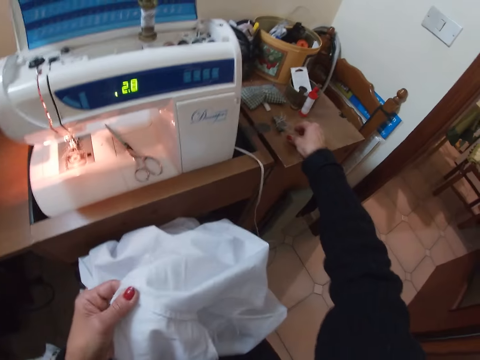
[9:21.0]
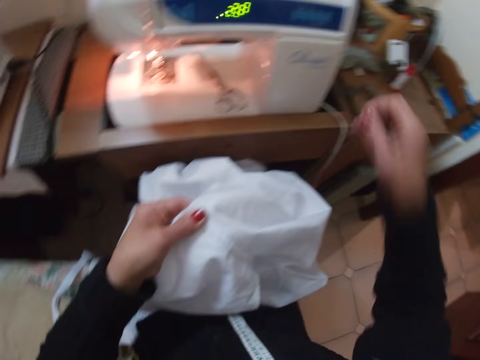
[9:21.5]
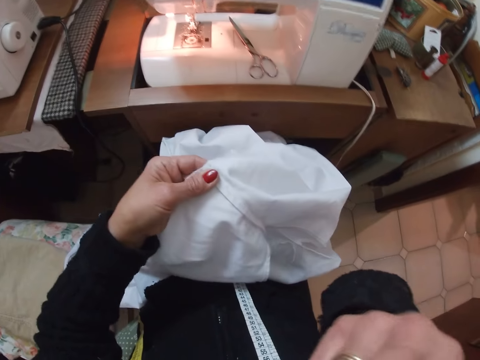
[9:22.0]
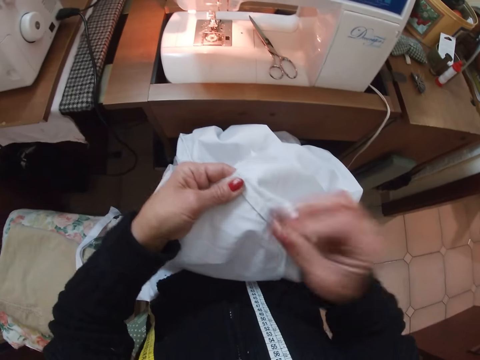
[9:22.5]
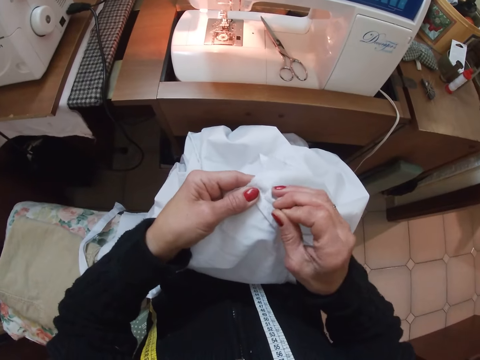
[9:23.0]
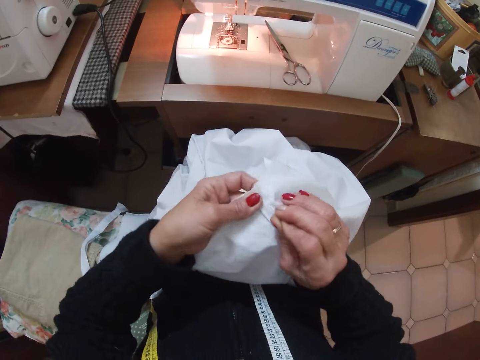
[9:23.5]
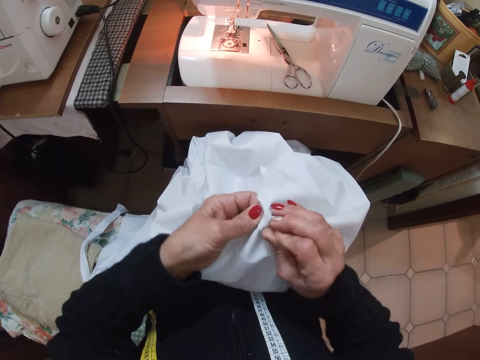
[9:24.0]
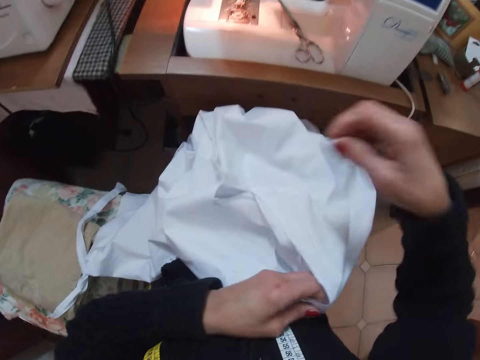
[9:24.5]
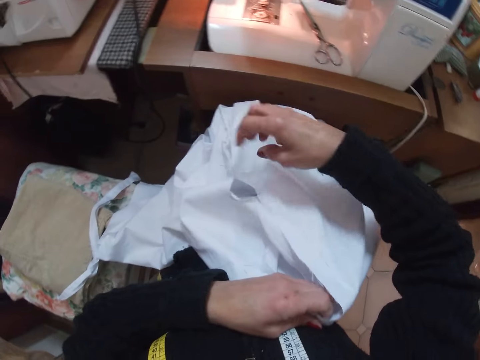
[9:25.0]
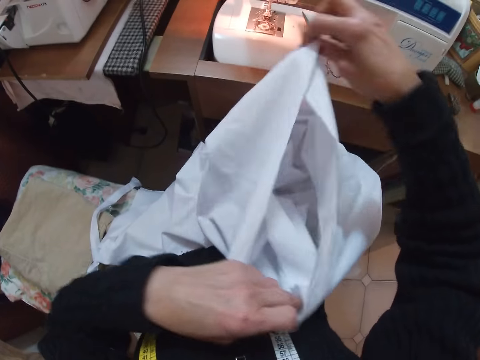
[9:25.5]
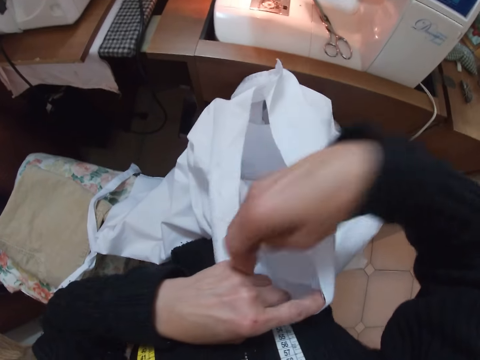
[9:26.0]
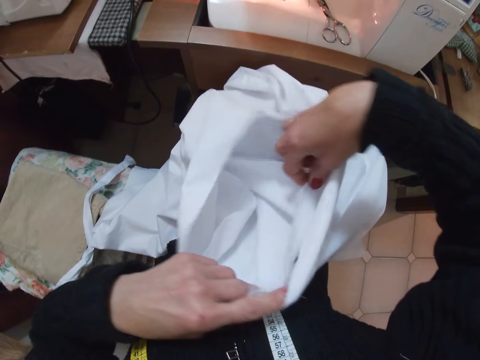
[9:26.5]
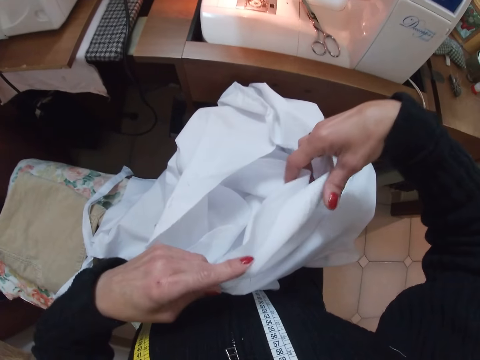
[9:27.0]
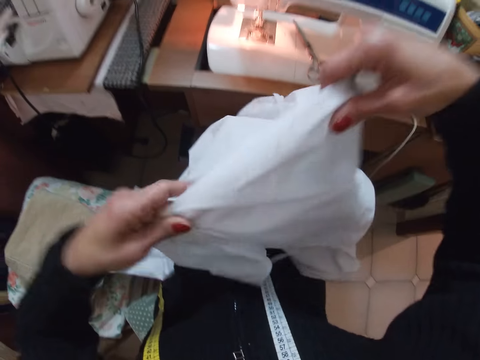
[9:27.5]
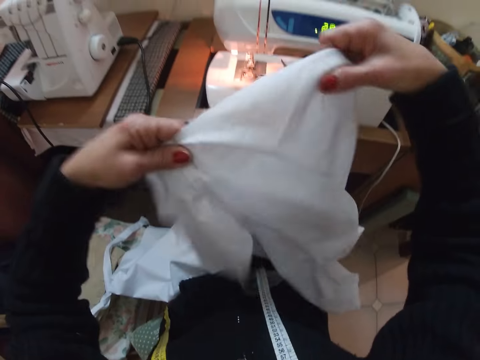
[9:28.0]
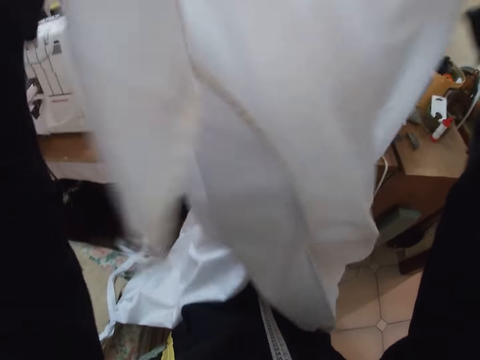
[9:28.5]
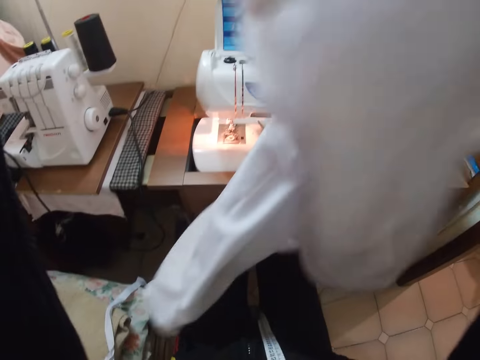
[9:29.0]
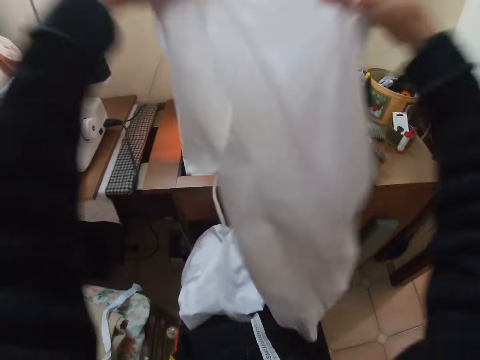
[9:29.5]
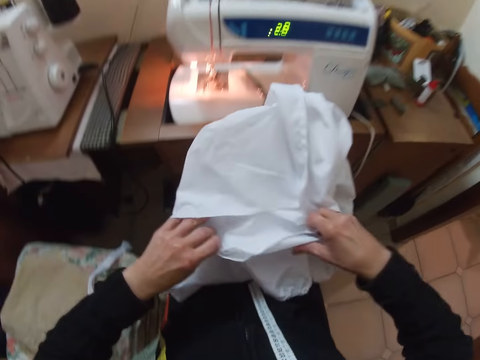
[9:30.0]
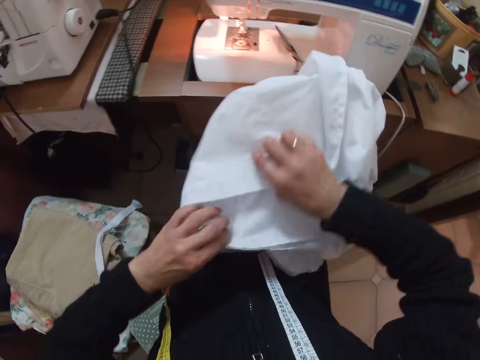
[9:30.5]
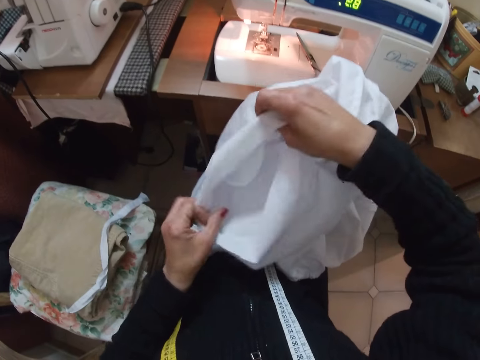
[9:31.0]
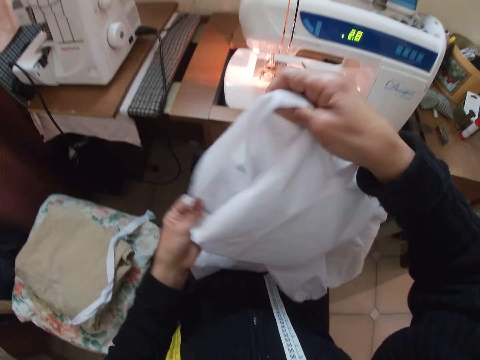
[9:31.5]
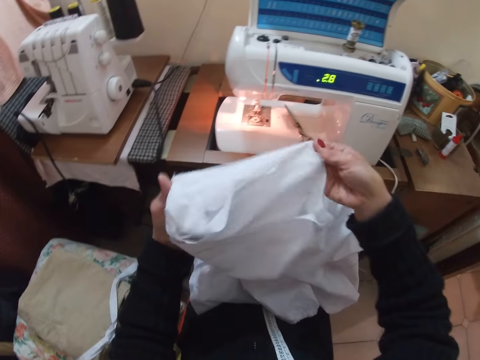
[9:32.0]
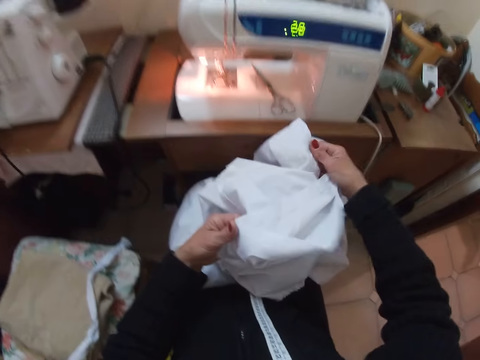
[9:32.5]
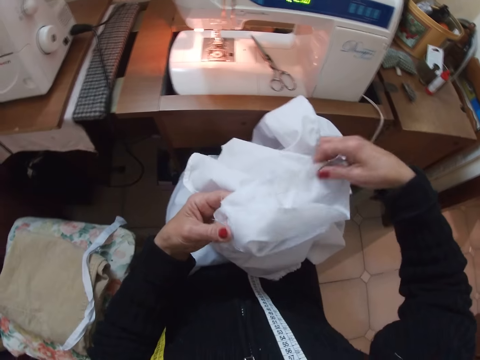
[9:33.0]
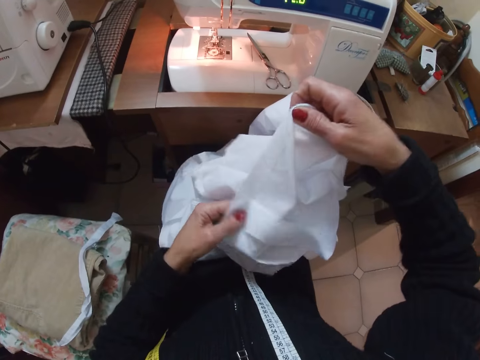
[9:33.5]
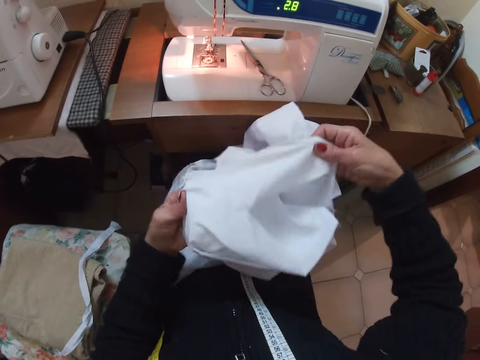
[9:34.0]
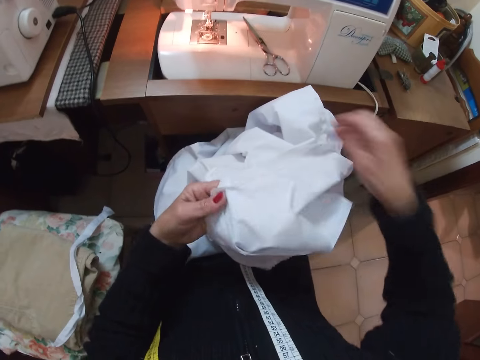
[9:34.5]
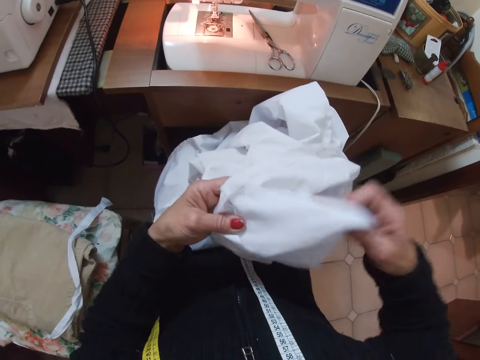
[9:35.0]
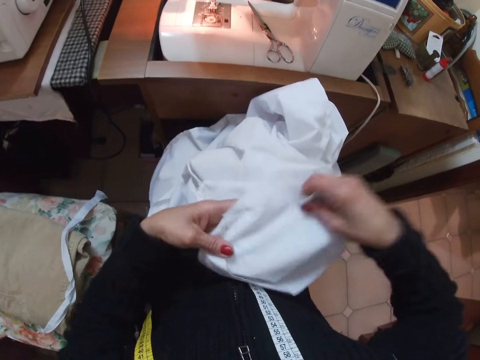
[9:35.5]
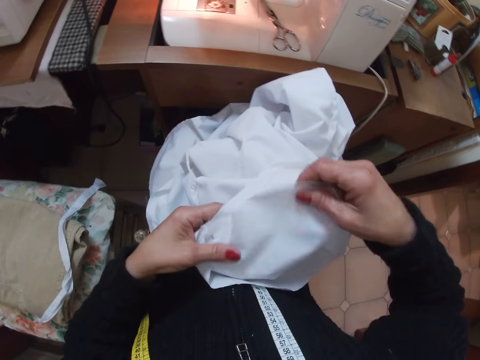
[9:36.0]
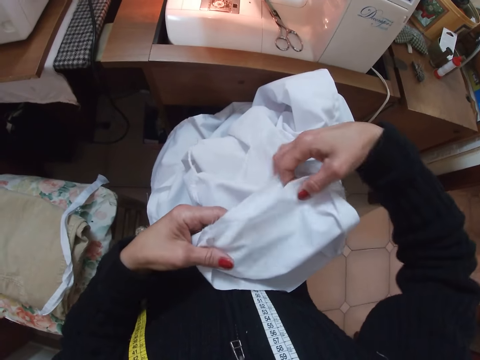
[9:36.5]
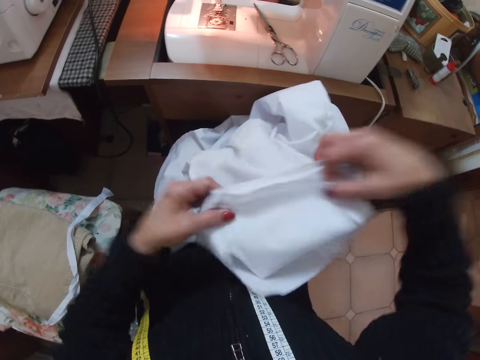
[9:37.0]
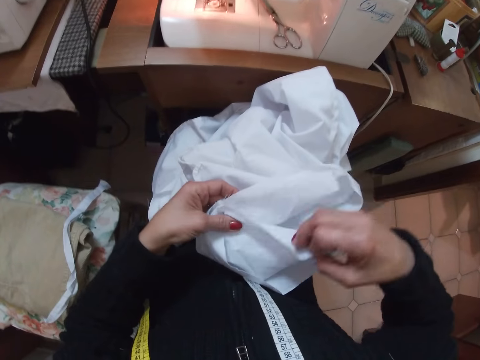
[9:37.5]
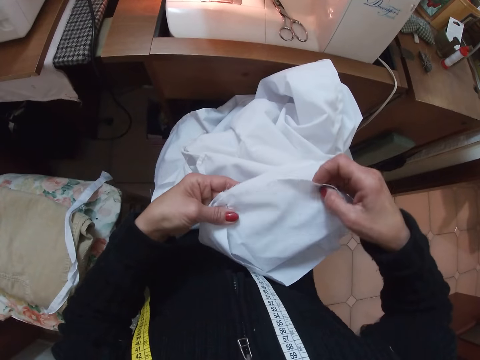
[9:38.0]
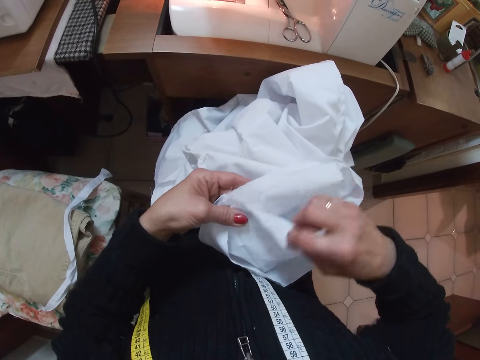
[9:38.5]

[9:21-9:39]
The camera wearer picks up a sewing pin. She puts her hand with the sewing pin into her mouth. She drops her hand with the sewing pin. She starts to sew the cloth with the sewing pin. She clings the cloth with the pin. She lifts her hand to the other side of the cloth. She lifts the cloth up with her right hand. She brings her right hand back to the other edge of the cloth. She dips her hand into the cloth. She pulls the edges of the cloth together. She lifts up the cloth. She drops the cloth. She separates both edges of the cloth. She folds the edges of the cloth. She lifts the cloth up. She folds the edges of the cloth. She spreads the edge of the cloth. She drops the cloth. She picks up the cloth. She drops the cloth. She pulls the other edge of the cloth. She straightens the edge of the cloth. She puts all edges of the cloth together.

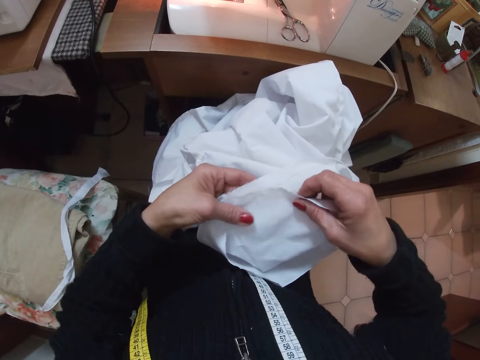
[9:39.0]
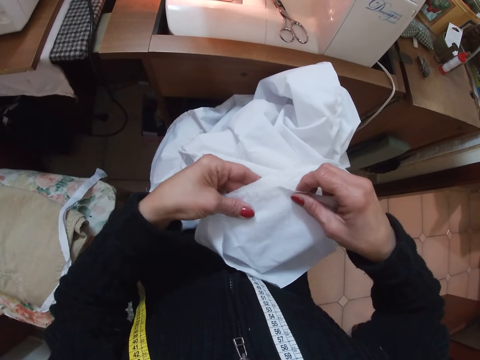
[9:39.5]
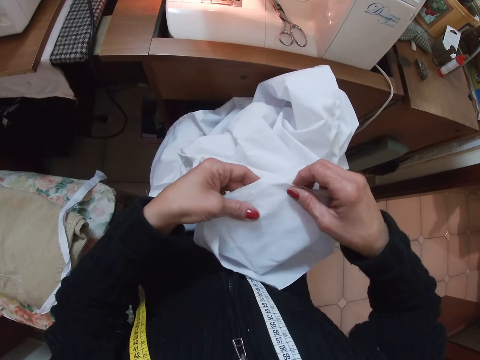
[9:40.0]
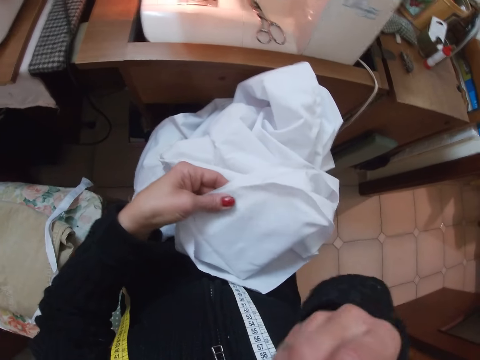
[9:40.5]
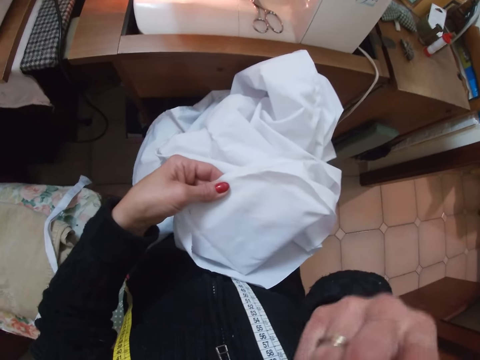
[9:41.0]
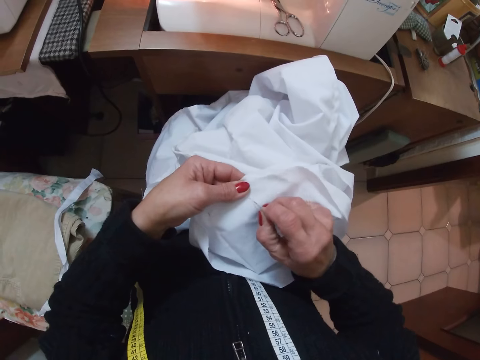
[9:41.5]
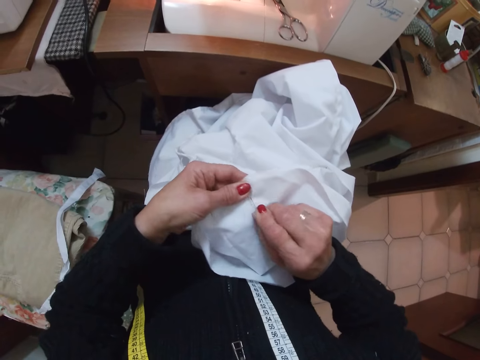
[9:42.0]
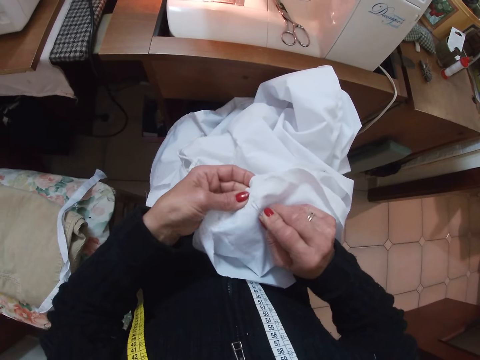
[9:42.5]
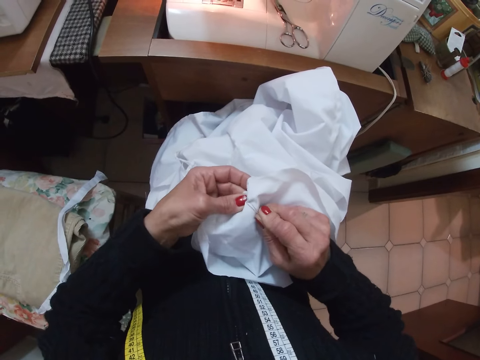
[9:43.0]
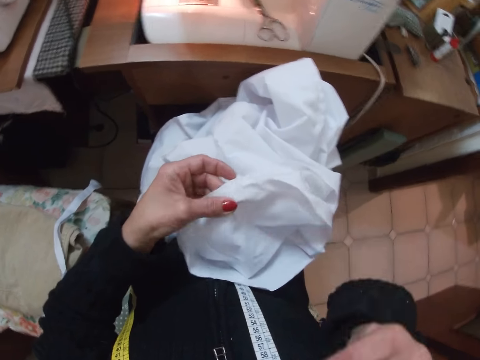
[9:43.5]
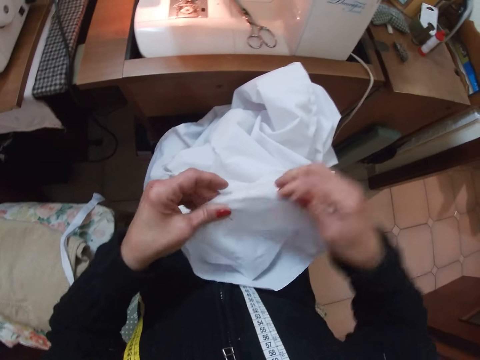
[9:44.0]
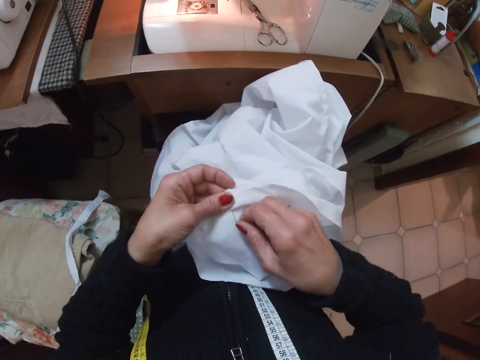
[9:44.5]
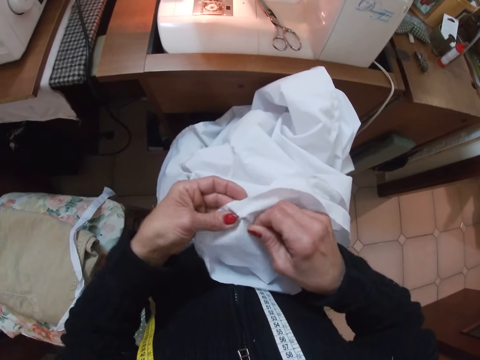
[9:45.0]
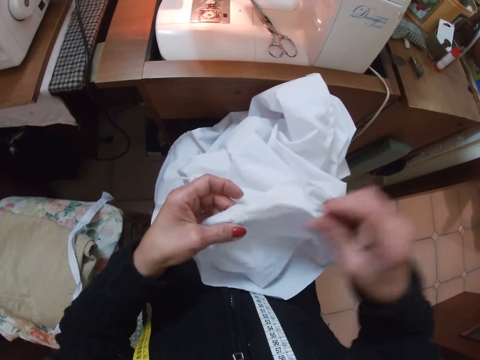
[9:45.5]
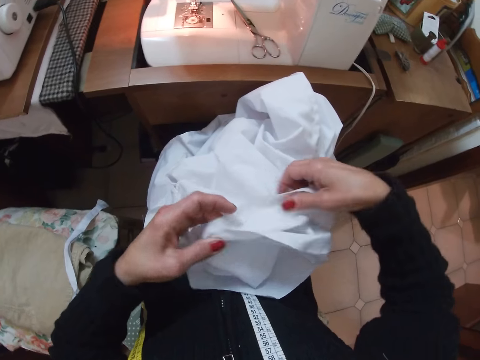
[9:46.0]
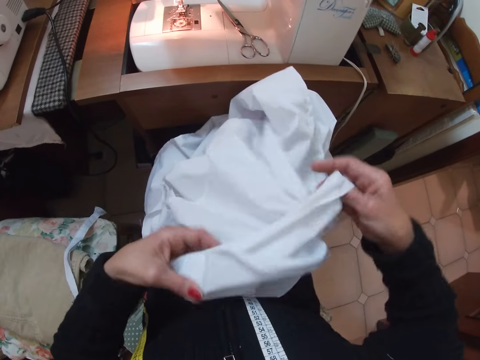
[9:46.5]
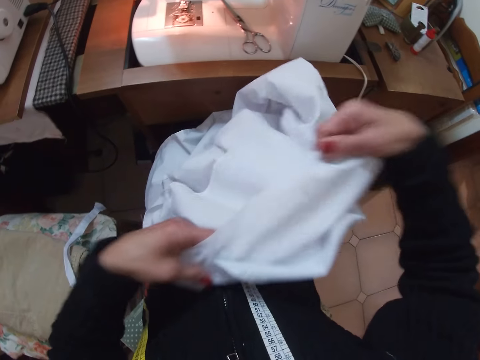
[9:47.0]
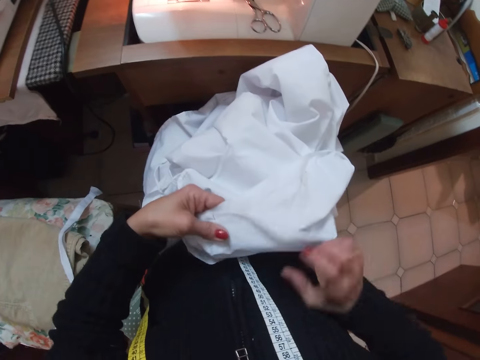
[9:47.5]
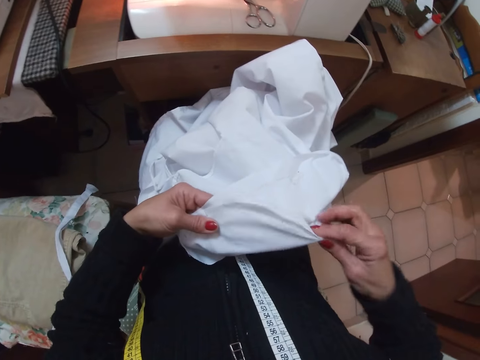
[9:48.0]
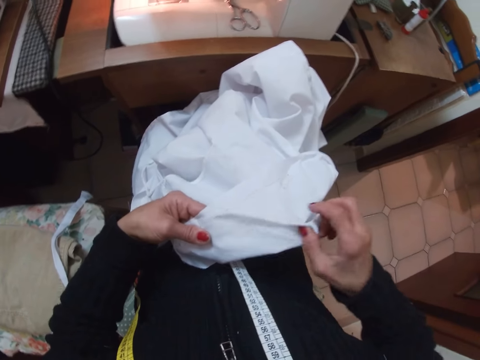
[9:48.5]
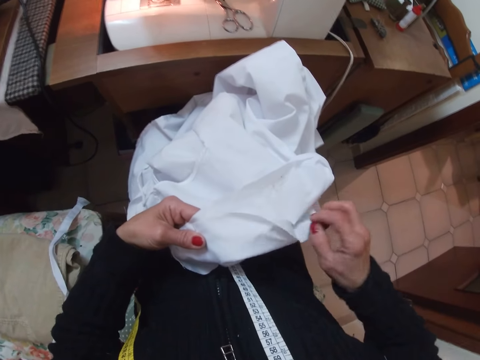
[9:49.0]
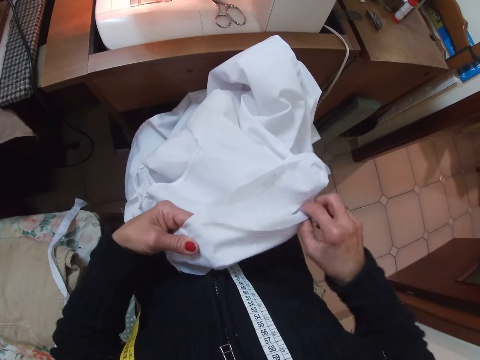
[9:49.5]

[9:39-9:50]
The camera wearer puts her right hand in her mouth. She takes out the sewing pin from her mouth with her right hand. She clings the cloth with the pin. She uses the sewing pin to sew the cloth. She puts her right hand in her mouth. She puts her right hand down. She uses the sewing pin to sew the cloth. She lifts her hand. She straightens the edge of the cloth. She drops the cloth. She lifts her hand. She drops her hand. She folds the edge of the cloth.
